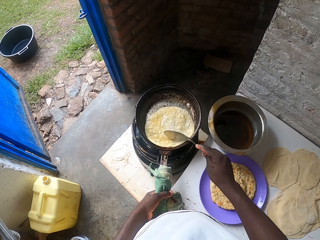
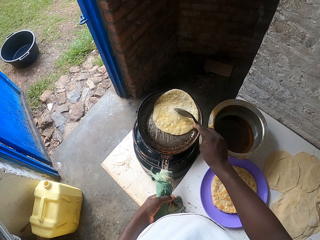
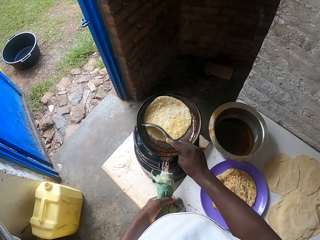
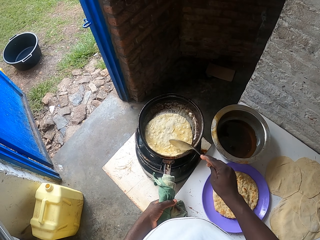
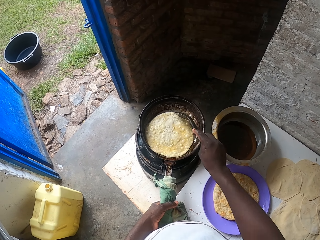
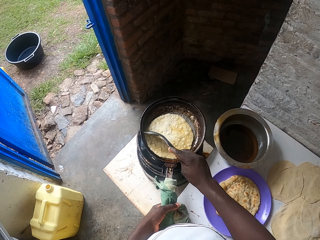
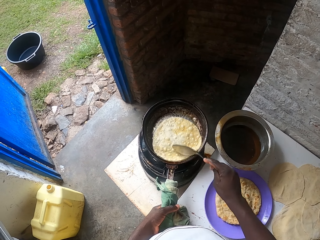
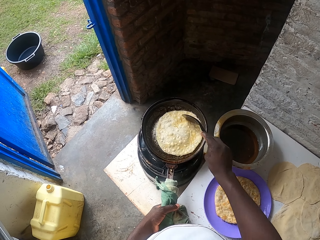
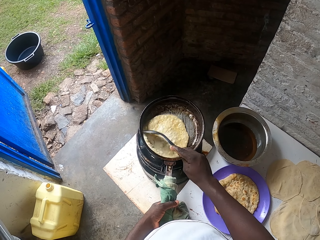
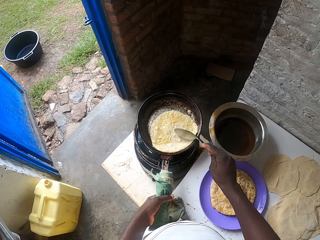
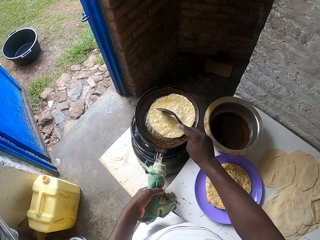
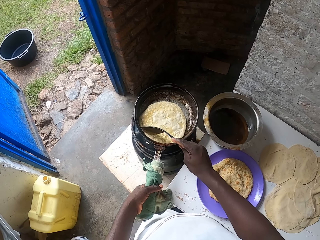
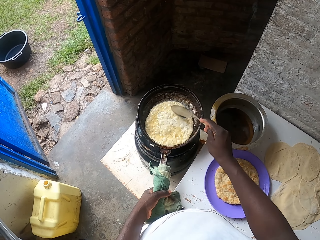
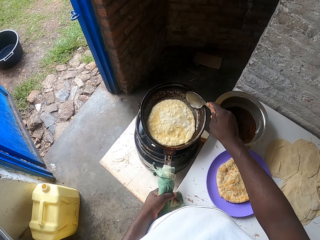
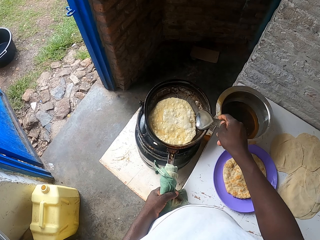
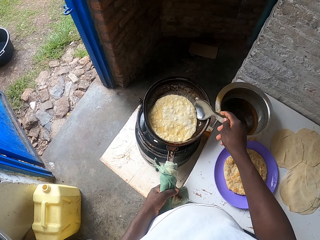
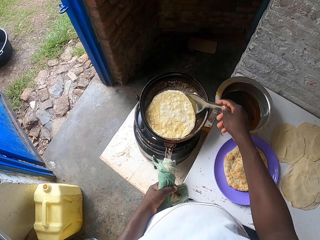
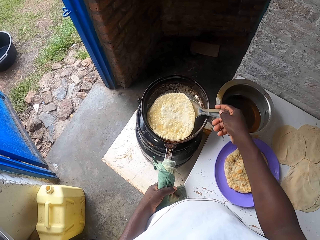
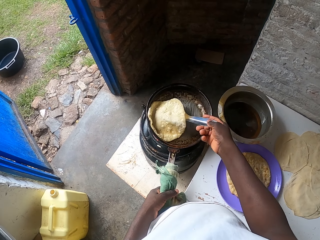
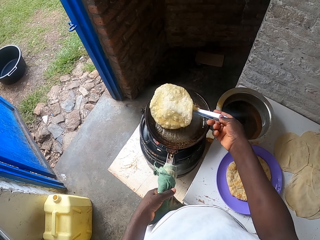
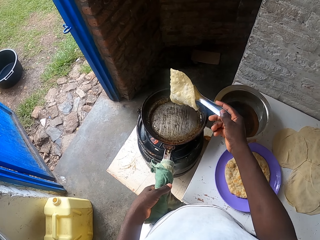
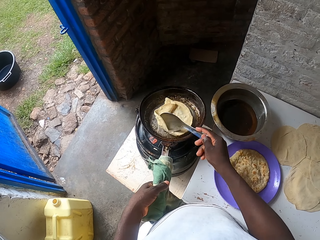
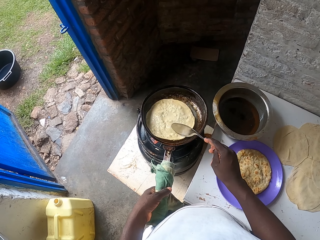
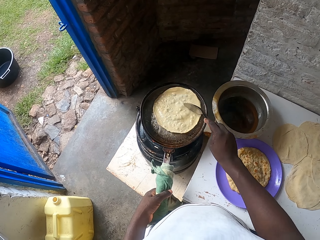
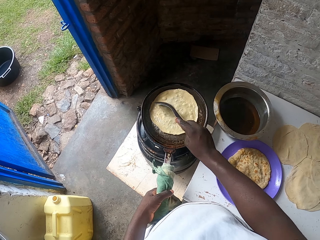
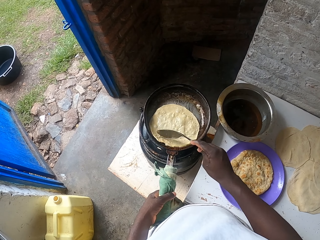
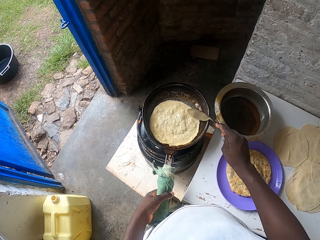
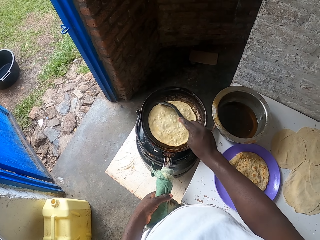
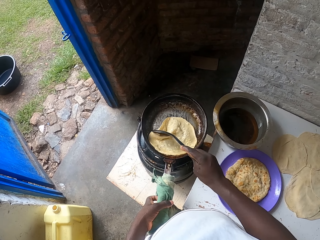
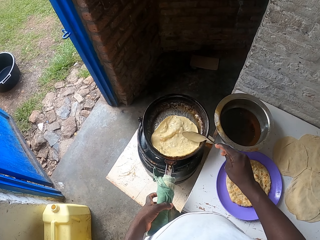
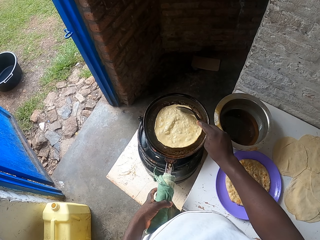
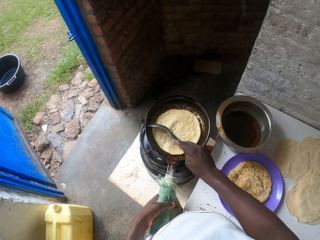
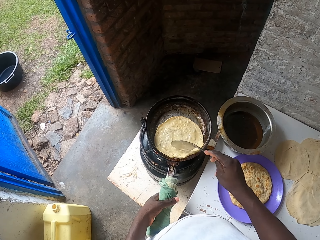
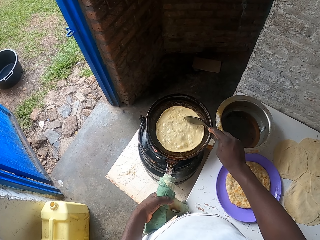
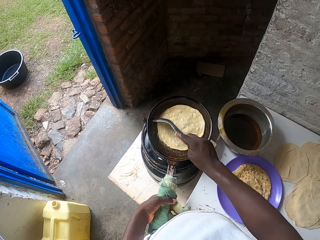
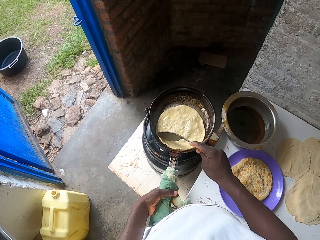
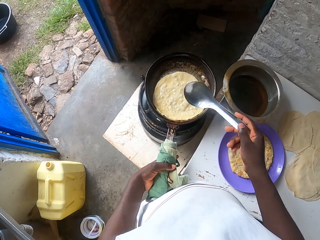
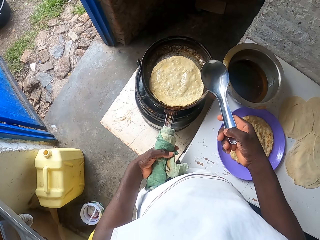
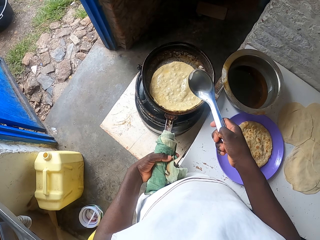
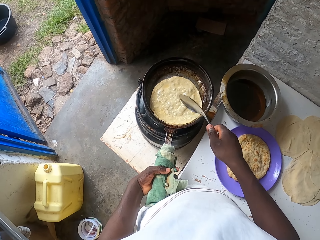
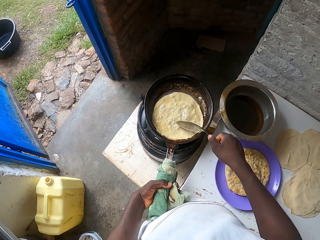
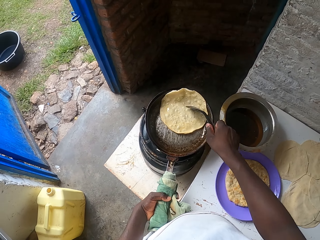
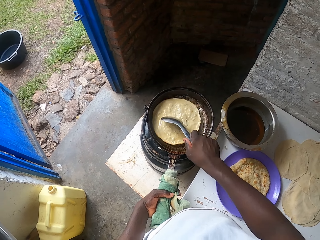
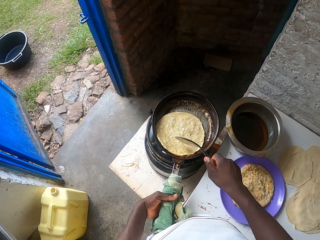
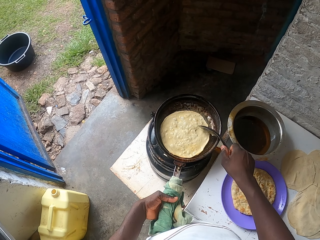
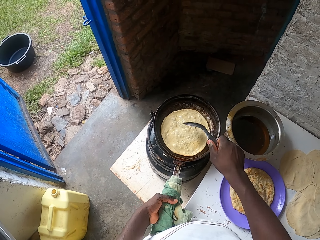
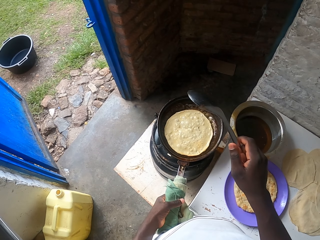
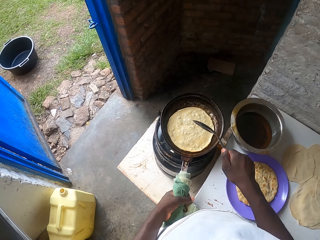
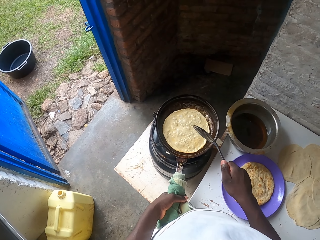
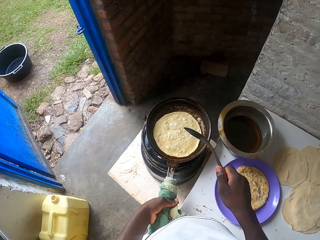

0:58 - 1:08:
The camera wearer cooks the chapati. They turn around the chapati in the pan. They cook the chapati.

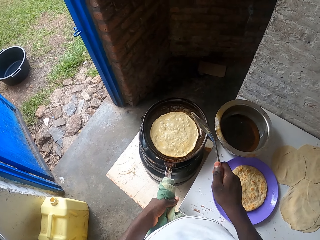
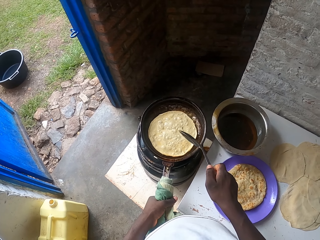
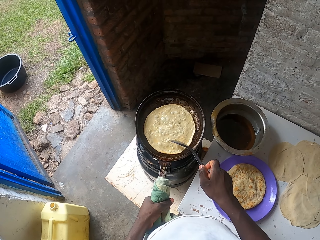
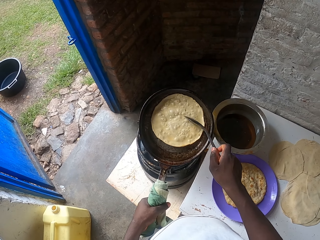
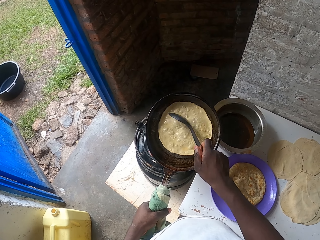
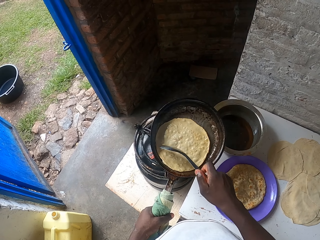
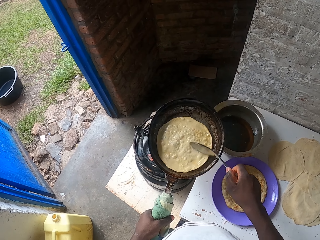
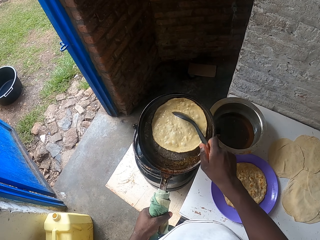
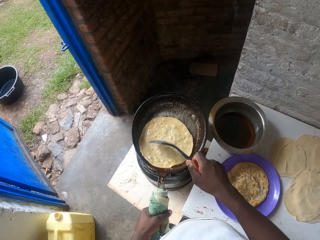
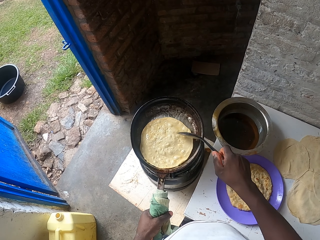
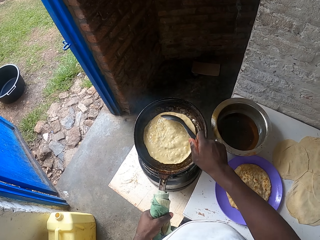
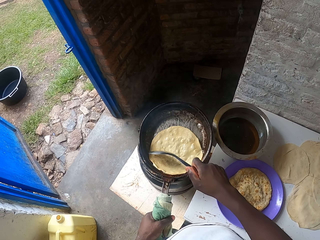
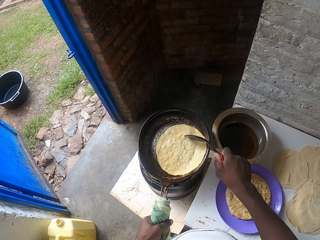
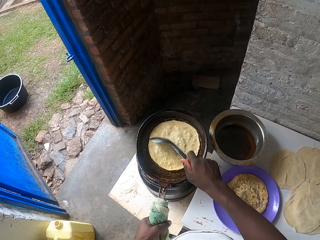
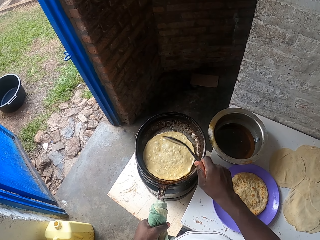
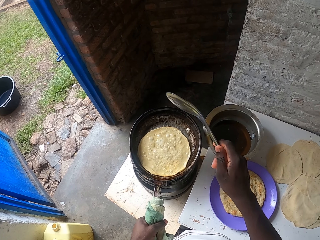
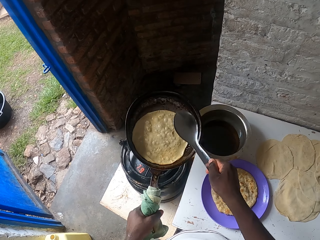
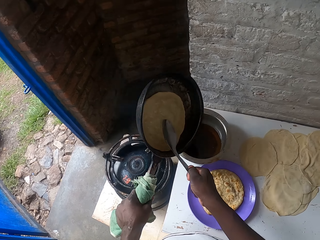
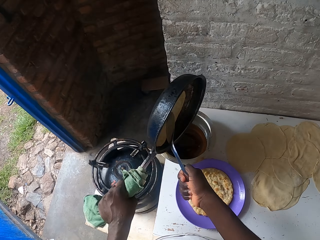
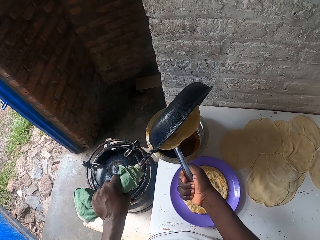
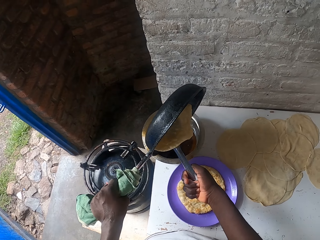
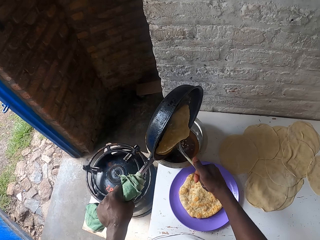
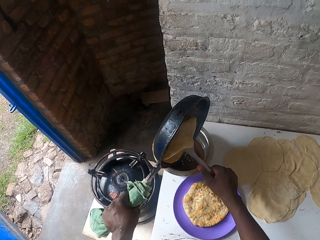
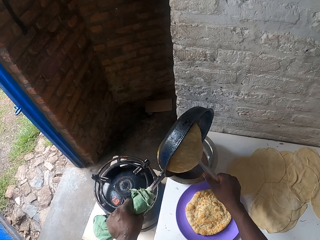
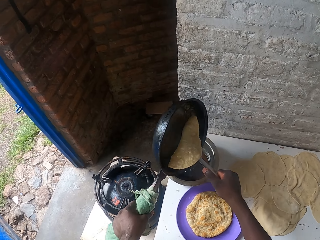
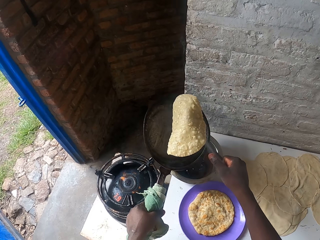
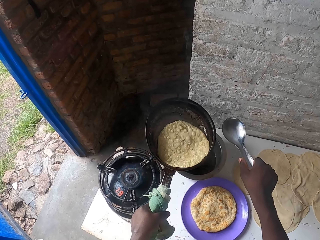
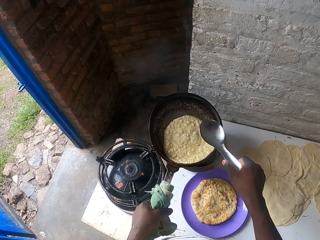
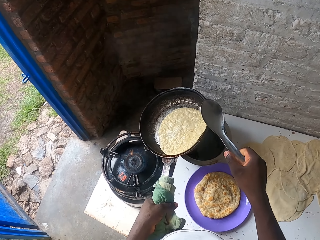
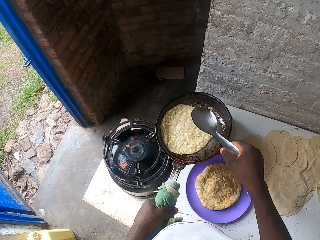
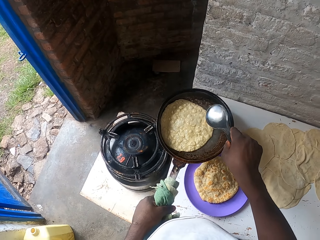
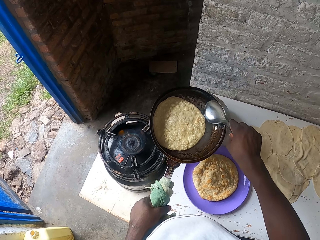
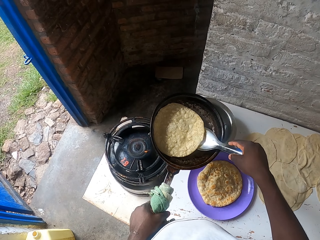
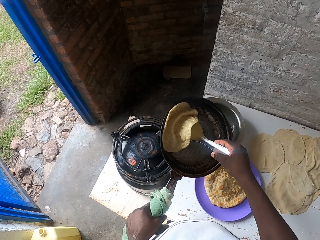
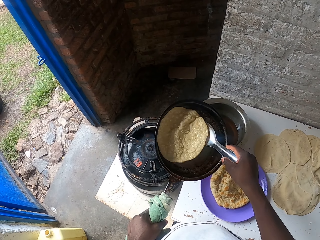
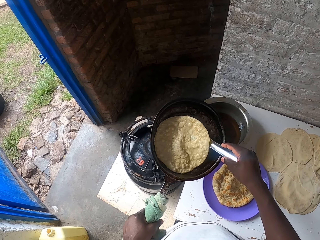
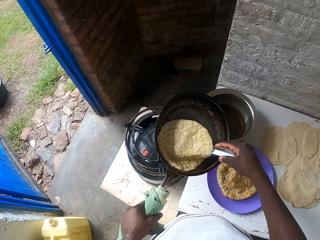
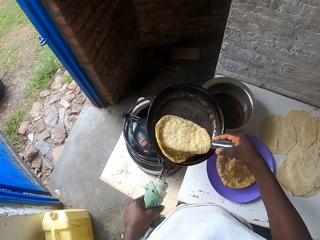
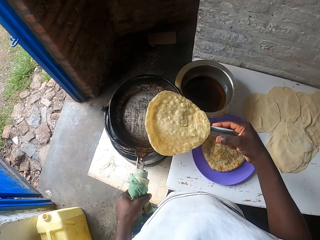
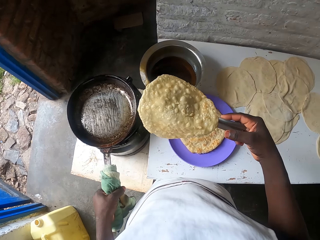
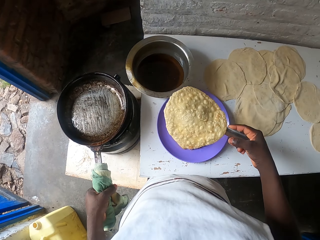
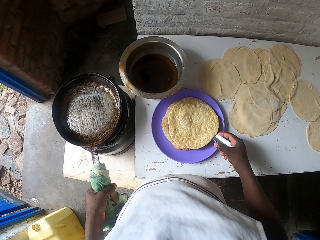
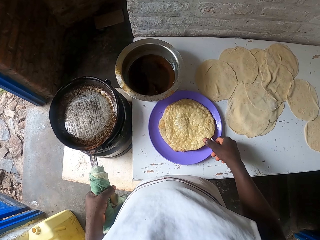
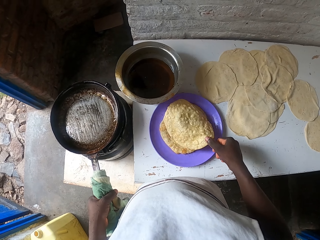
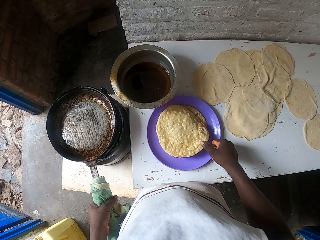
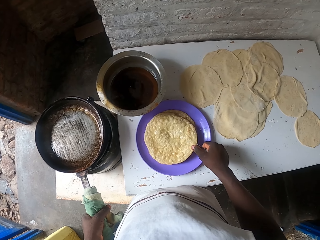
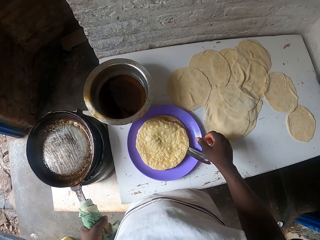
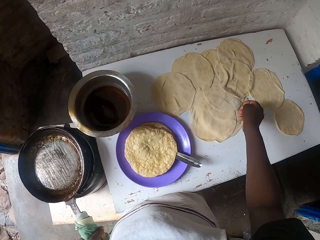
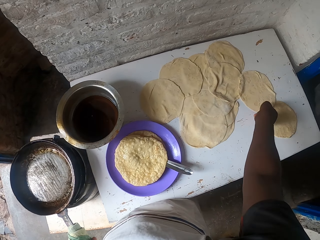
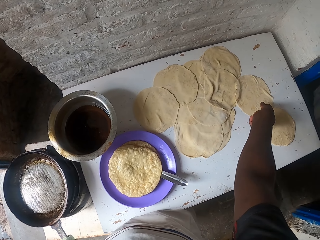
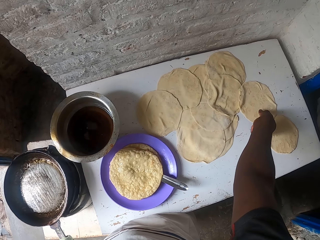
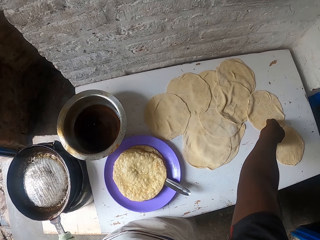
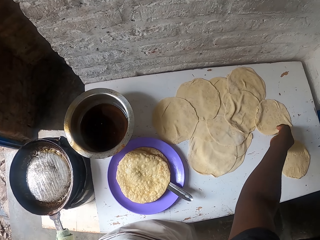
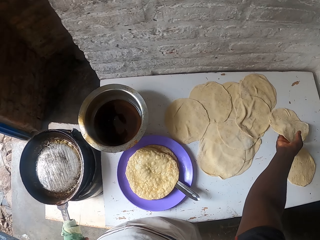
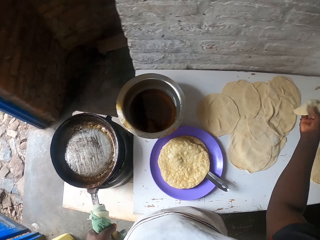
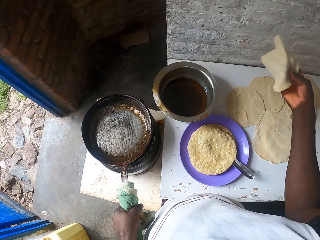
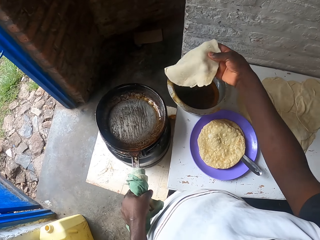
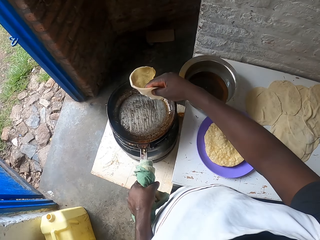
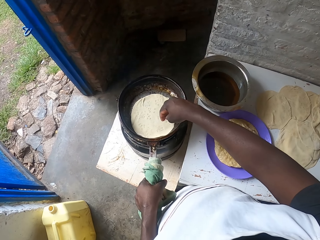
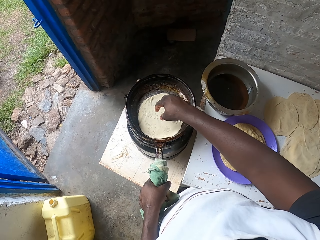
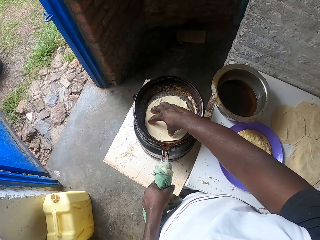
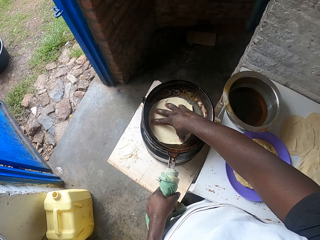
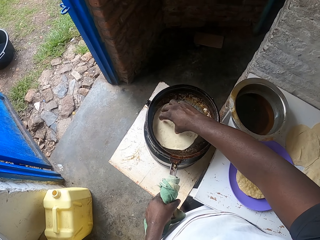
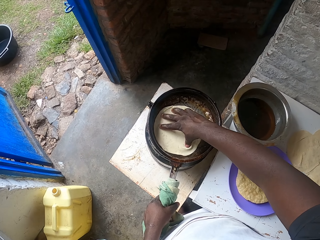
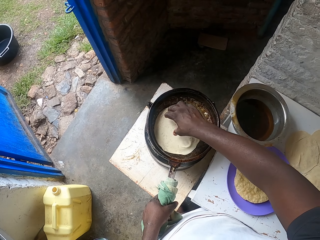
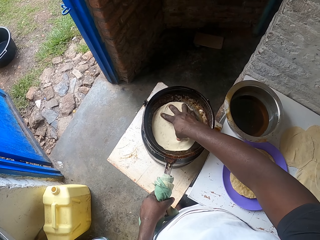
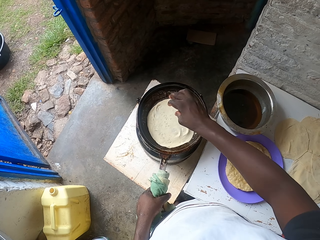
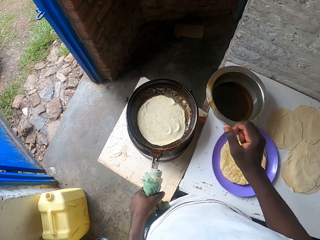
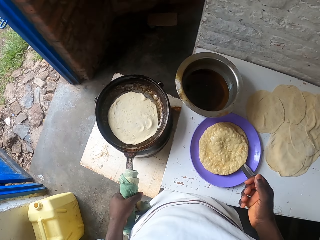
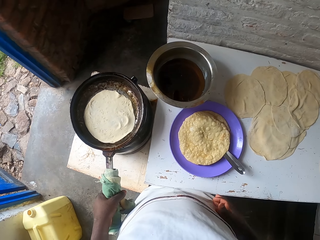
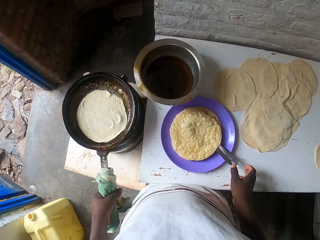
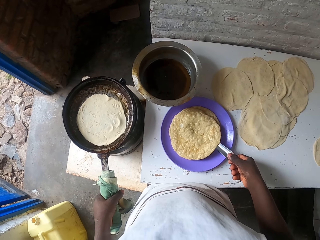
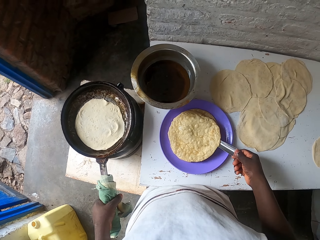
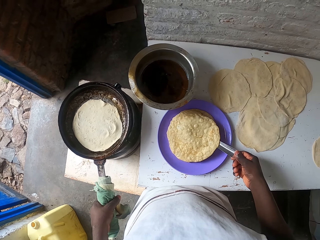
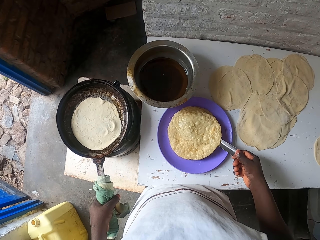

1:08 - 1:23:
The camera wearer shakes the hand. They carry the pan up. They cook the chapati. They stuff the samosa. They remove the chapati from the pan. They remove oil from the pan. They turn the chapati on the pan. They place the chapati in a plate. They remove the chapati from the pan. They place the serving spoon in the plate. They pick up the rolled dough. They place the rolled dough in a cooking pan. They spin the chapati on the pan. They adjust the dough. They wipe the hand with a cloth. They pick up the serving spoon.
